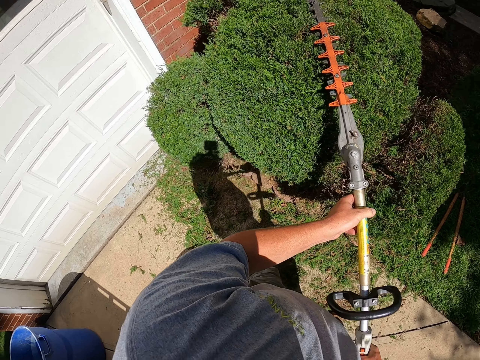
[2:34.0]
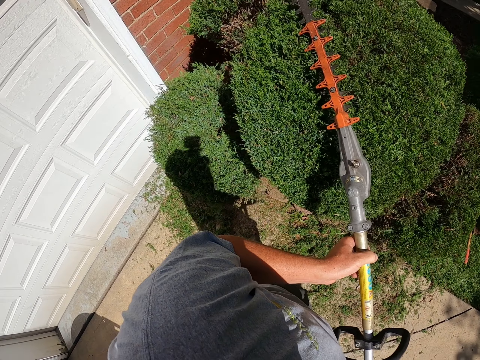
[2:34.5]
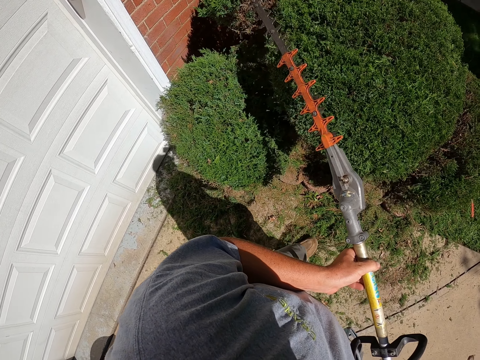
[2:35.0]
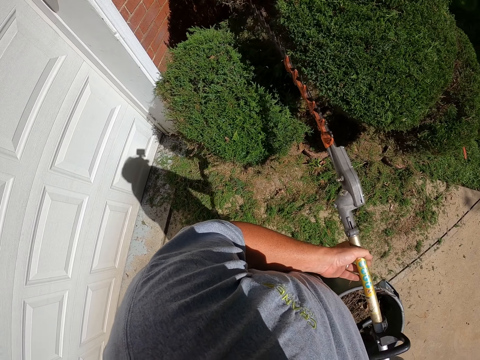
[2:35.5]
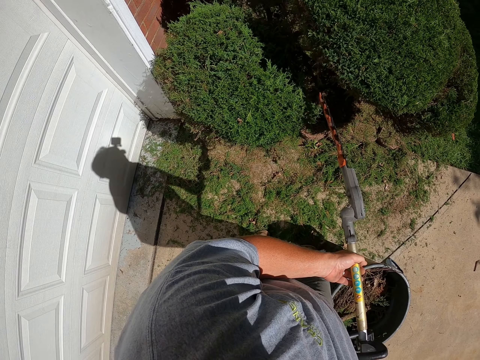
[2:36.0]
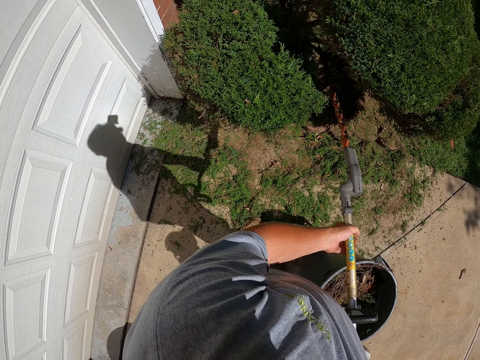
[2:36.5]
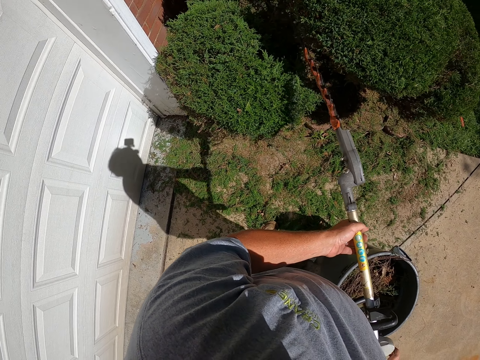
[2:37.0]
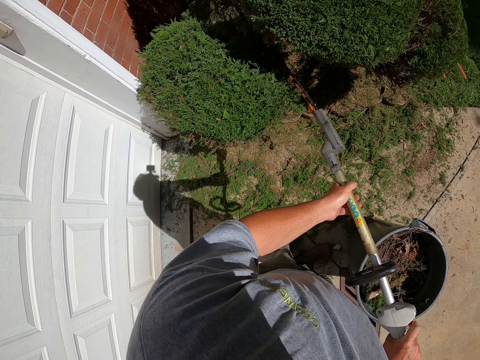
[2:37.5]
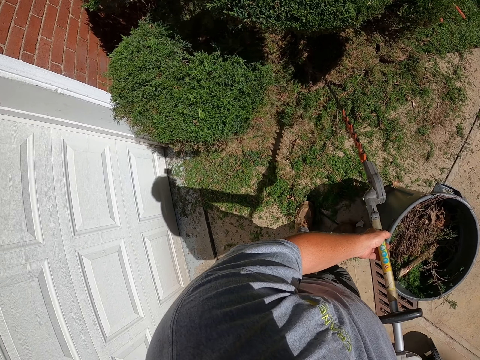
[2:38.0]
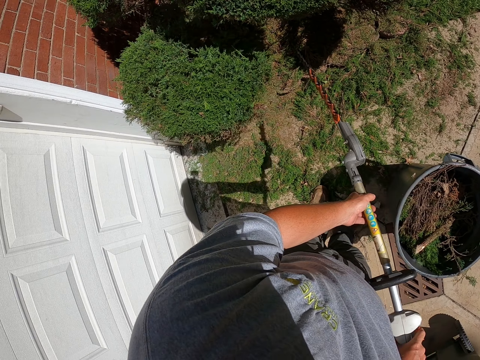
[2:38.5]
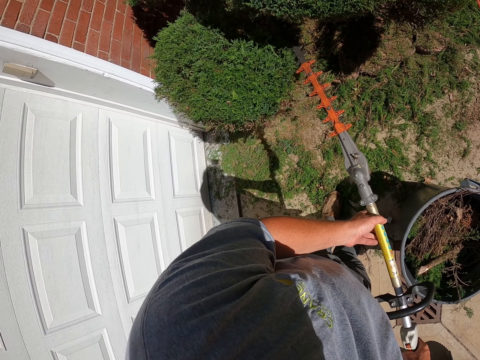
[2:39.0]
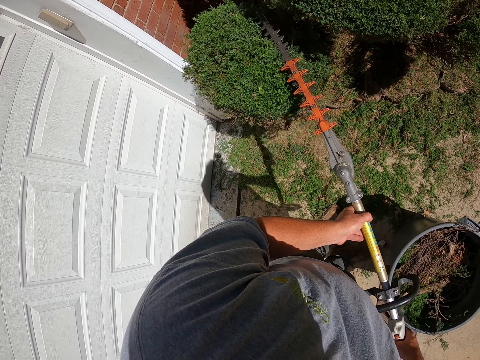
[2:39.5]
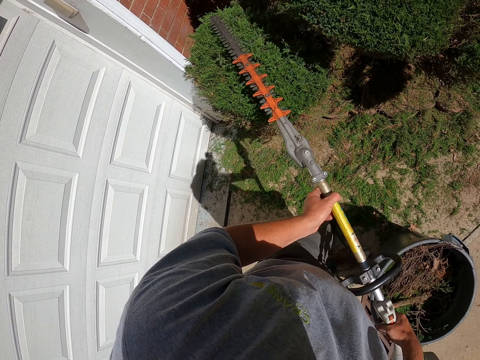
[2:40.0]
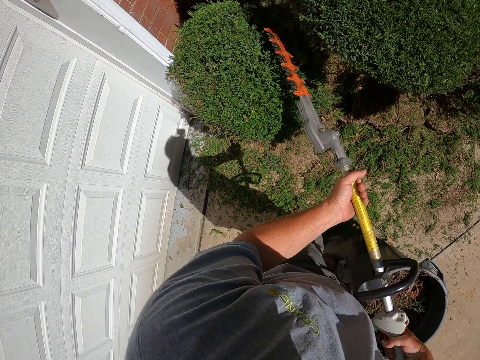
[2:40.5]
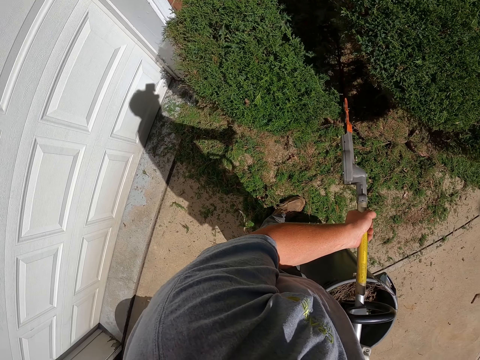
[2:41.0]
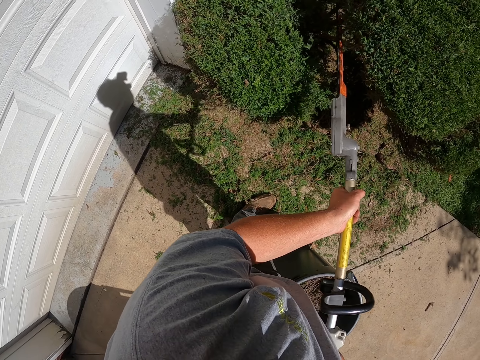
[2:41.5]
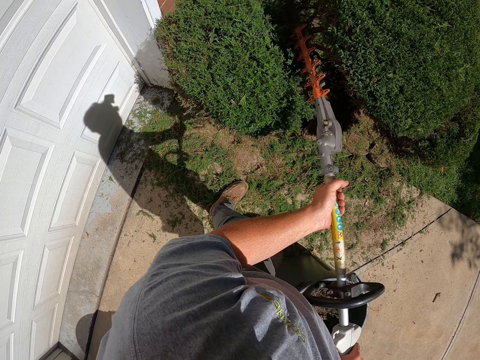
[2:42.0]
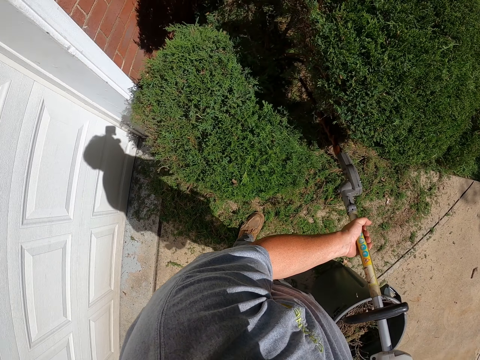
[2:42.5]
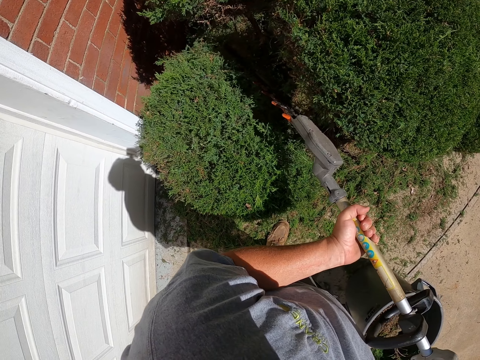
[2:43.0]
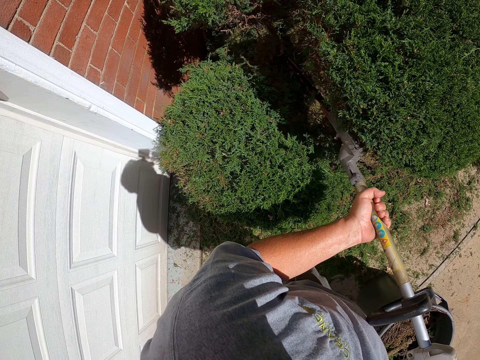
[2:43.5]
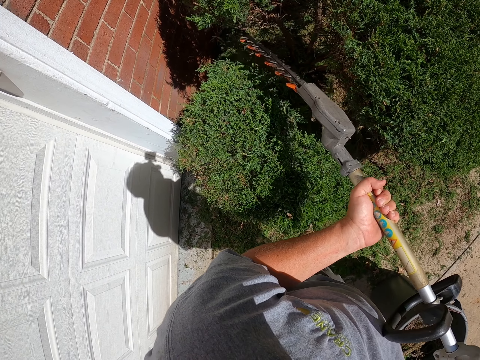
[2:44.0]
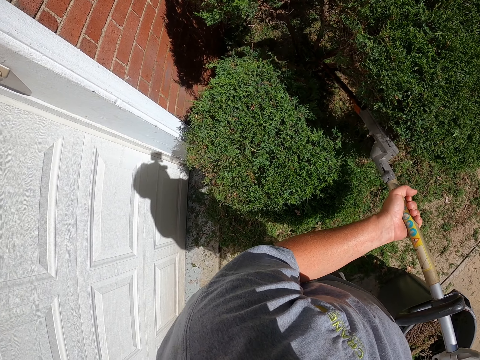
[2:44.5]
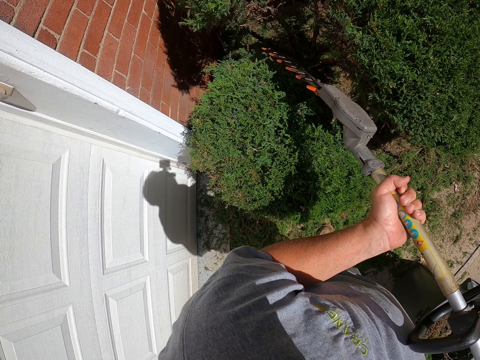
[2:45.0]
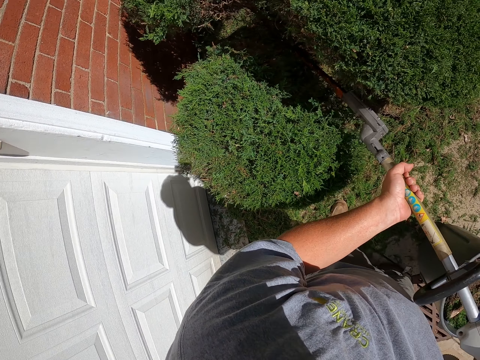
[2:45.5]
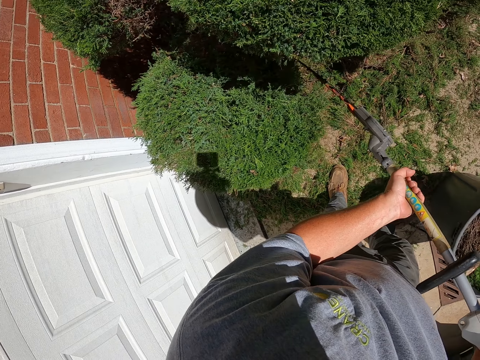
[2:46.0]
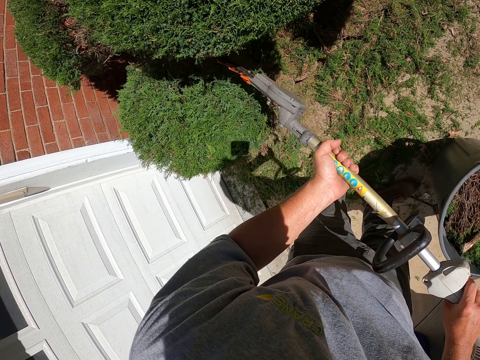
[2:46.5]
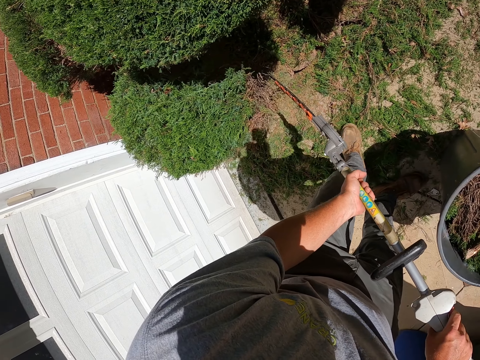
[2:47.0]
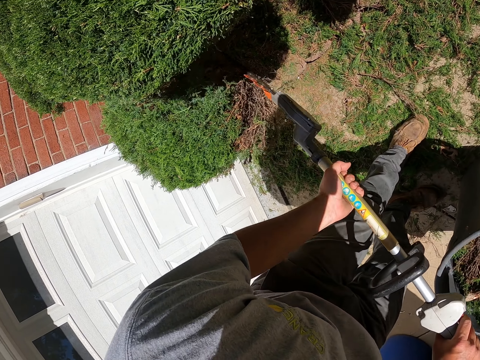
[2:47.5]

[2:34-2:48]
The camera wearer trims the shrubs with the hedge trimmer and walks around.

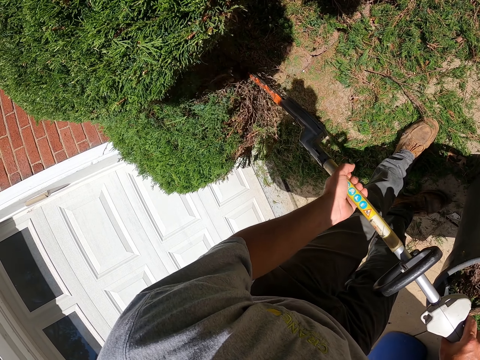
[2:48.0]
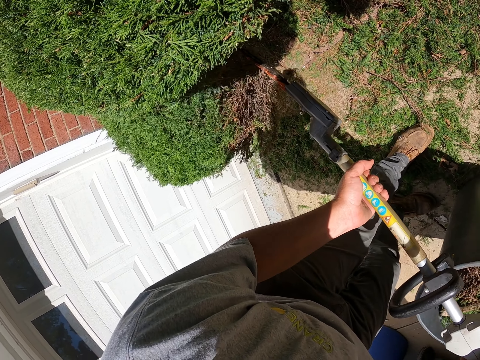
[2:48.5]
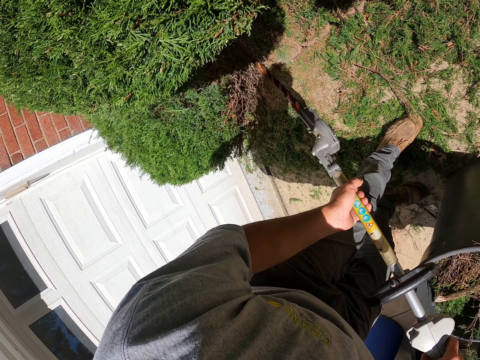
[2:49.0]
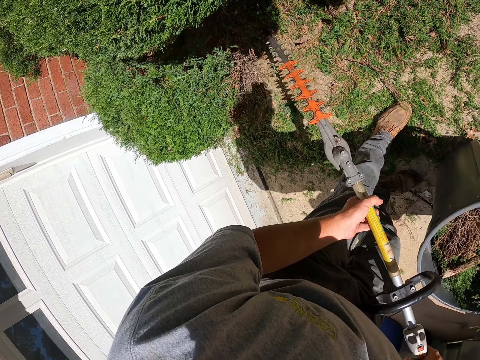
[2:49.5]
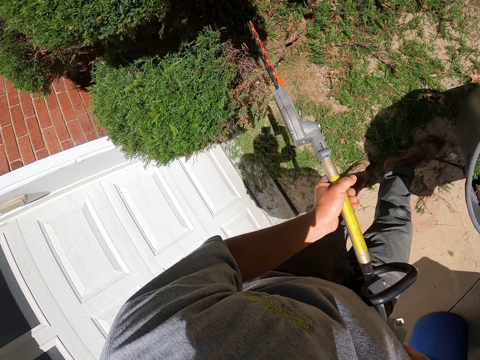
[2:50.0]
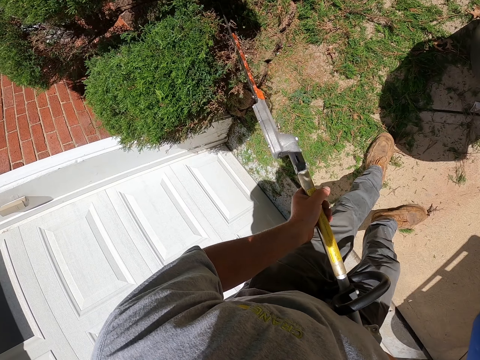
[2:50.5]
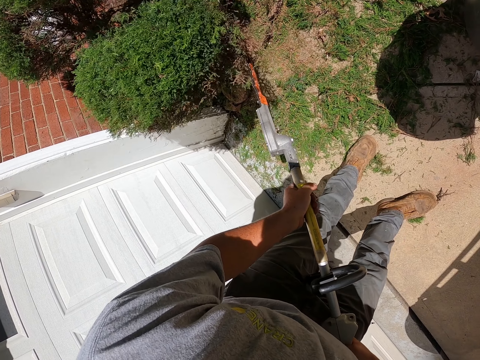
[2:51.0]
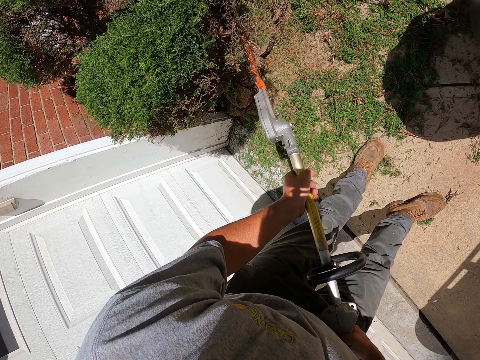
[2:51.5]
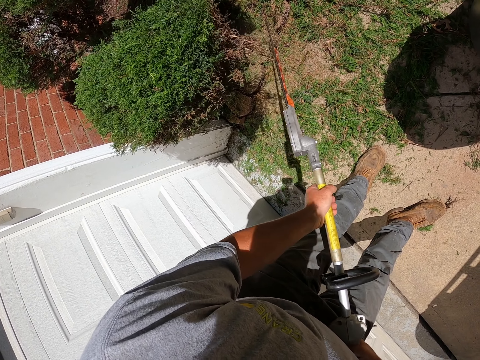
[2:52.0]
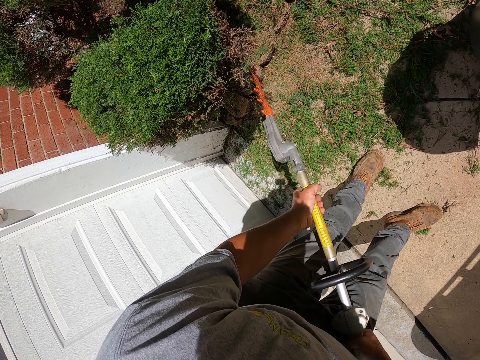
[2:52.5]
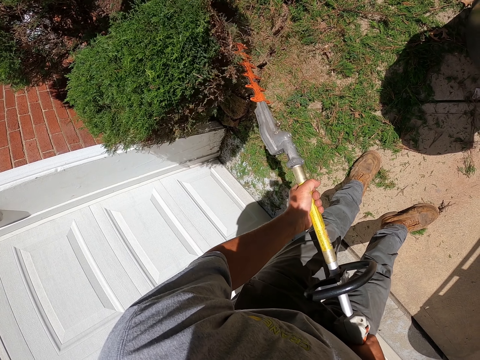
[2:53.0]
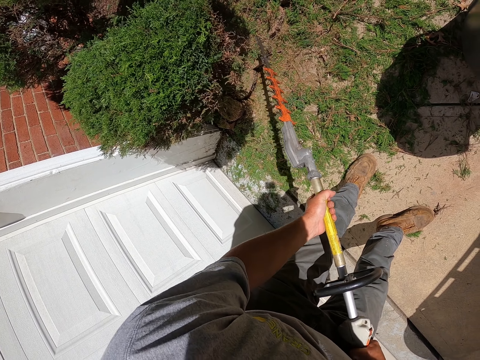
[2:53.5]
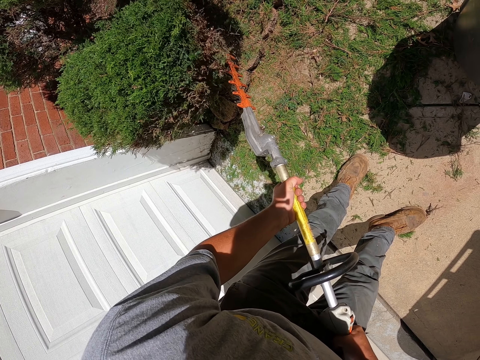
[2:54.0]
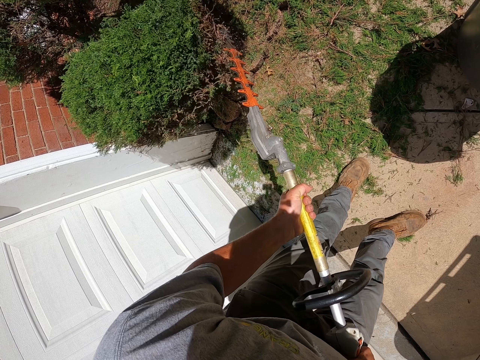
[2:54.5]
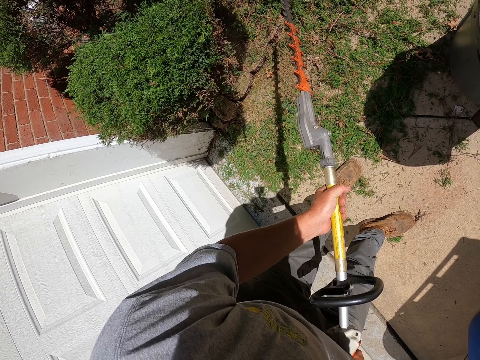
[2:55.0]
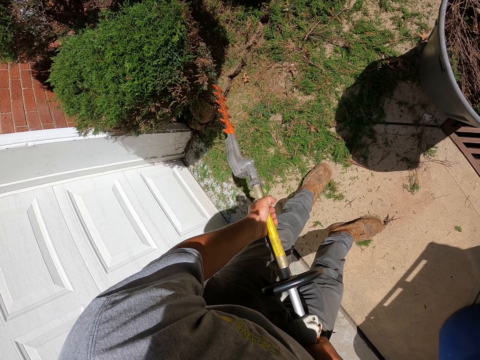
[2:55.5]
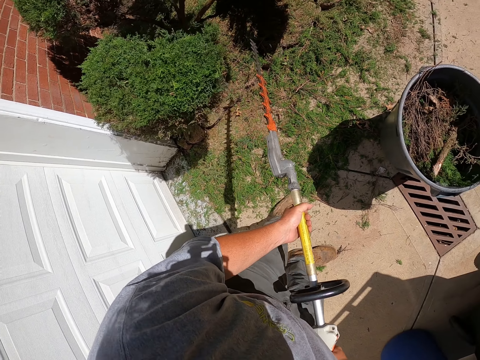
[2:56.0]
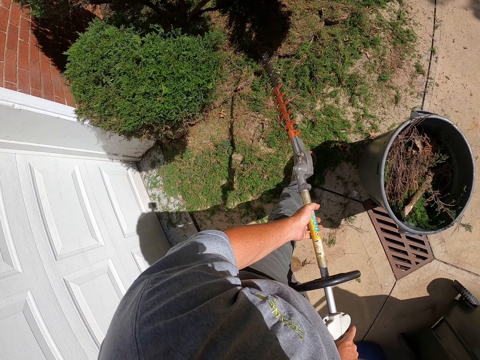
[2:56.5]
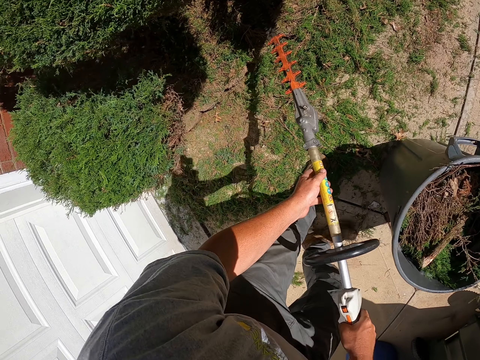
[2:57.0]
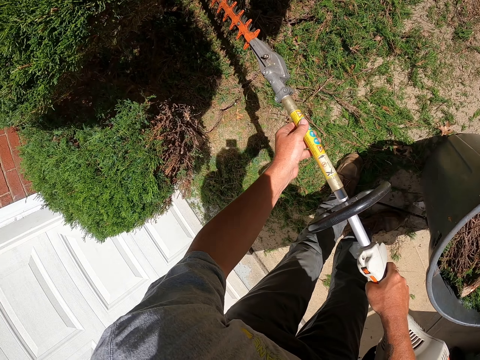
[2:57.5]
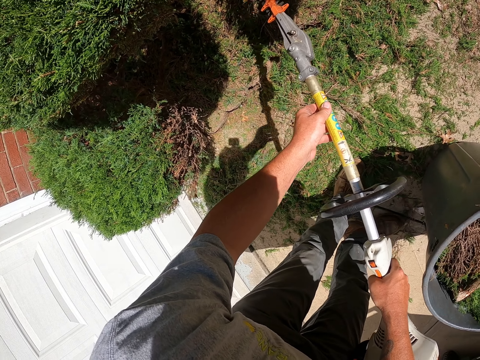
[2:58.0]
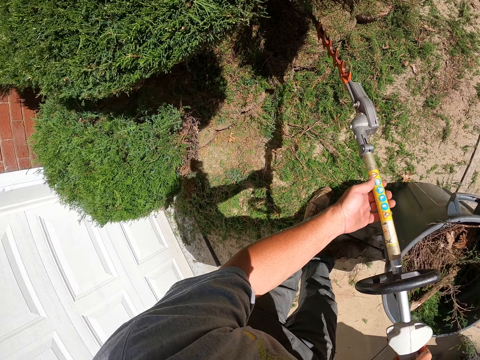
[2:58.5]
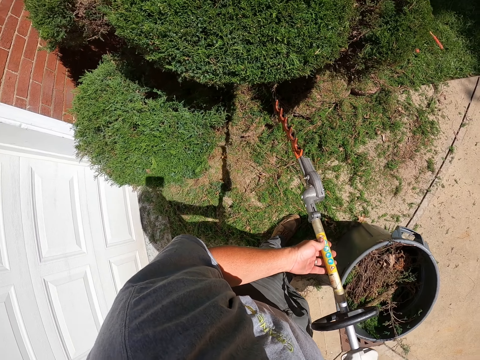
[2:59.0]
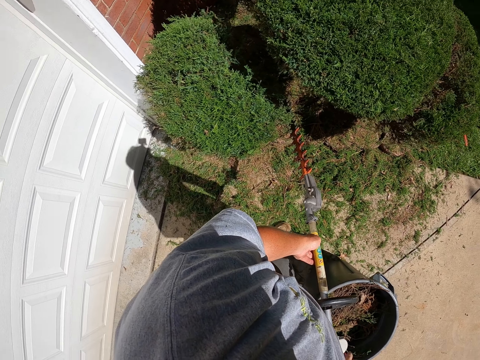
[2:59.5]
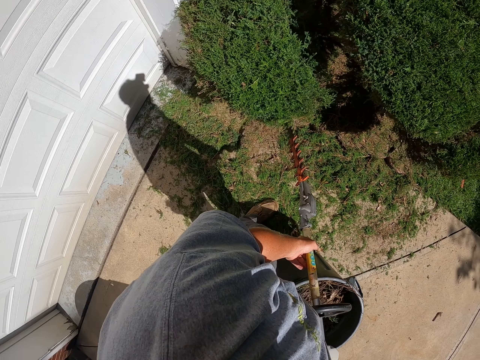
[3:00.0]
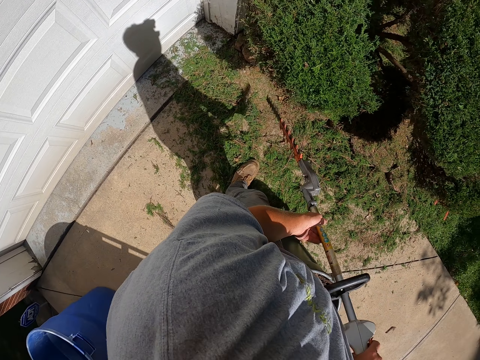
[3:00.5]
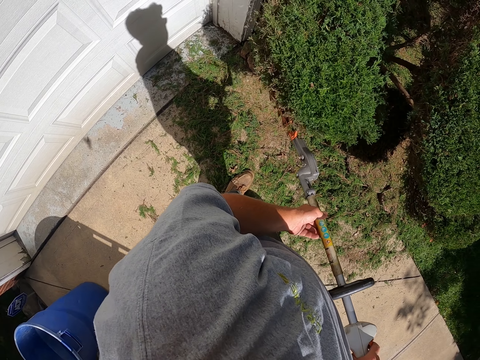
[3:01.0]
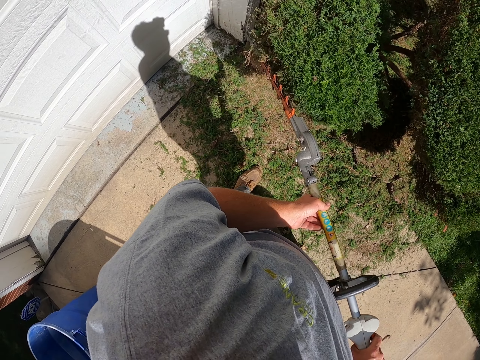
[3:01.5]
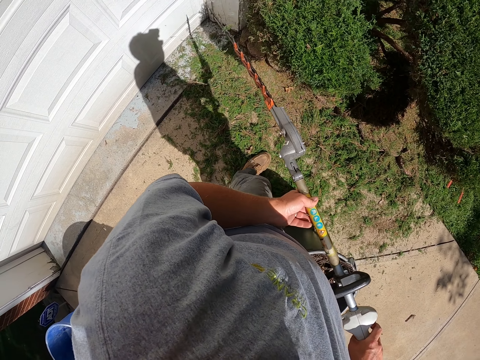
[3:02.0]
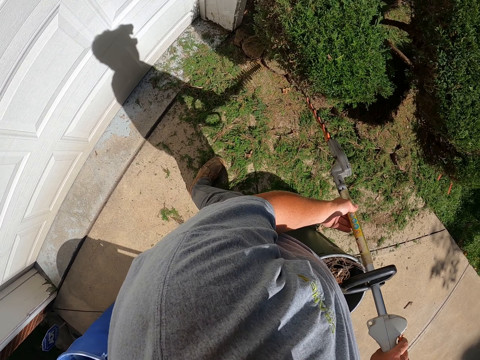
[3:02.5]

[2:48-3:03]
The camera wearer holds the hedge trimmer and trims the shrubs with the hedge trimmer. They move beside the shrubs. They trim the shrubs with the hedge trimmer.
